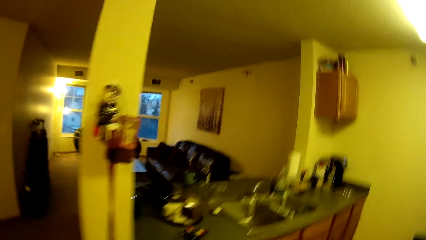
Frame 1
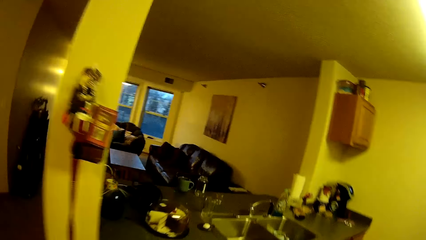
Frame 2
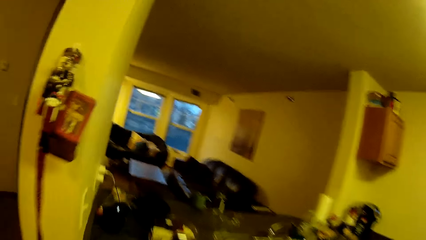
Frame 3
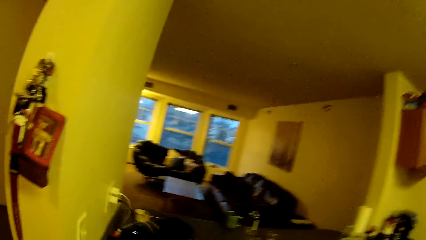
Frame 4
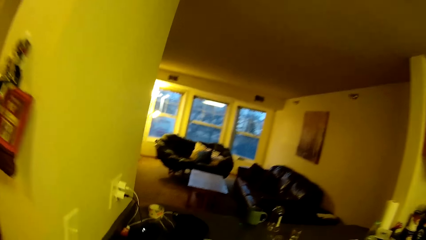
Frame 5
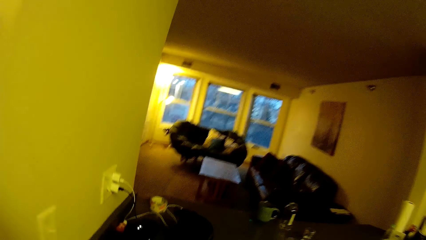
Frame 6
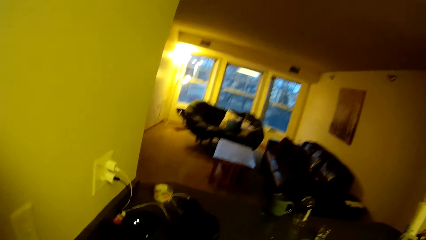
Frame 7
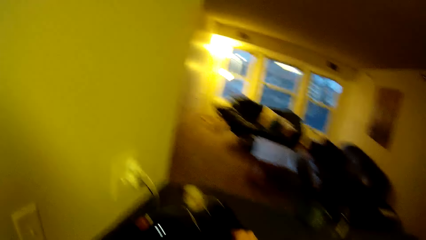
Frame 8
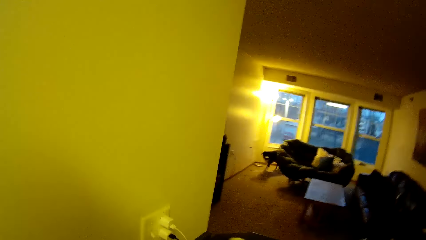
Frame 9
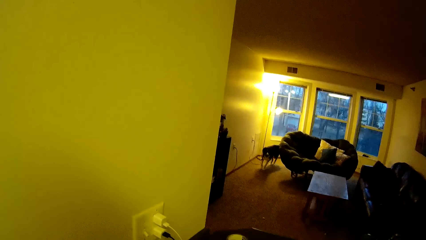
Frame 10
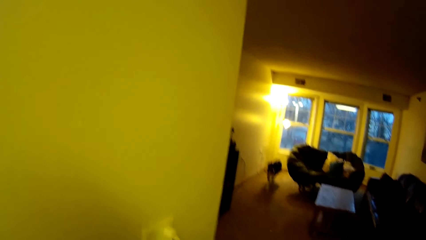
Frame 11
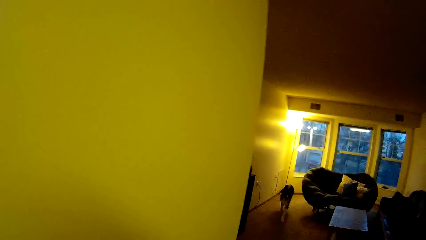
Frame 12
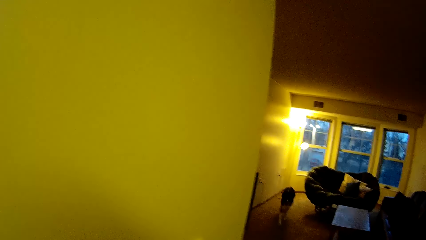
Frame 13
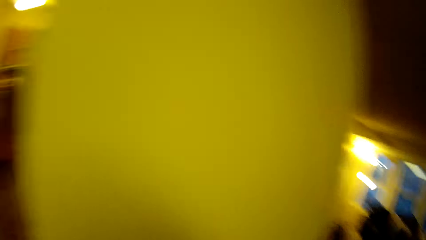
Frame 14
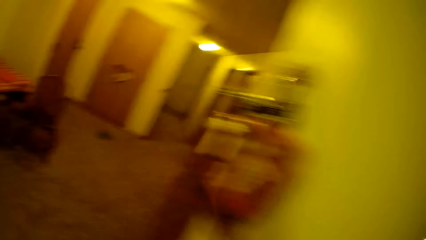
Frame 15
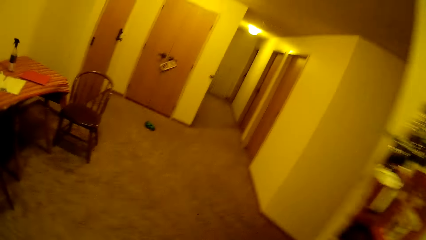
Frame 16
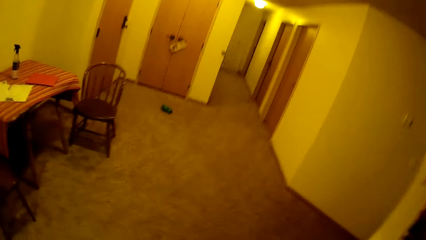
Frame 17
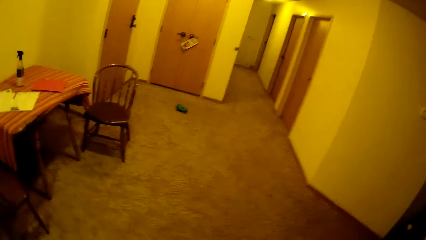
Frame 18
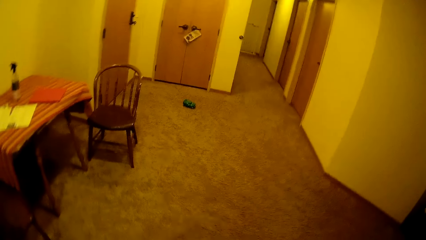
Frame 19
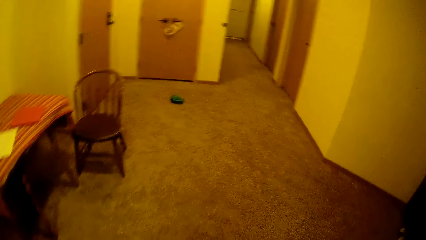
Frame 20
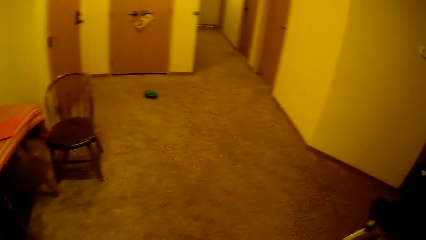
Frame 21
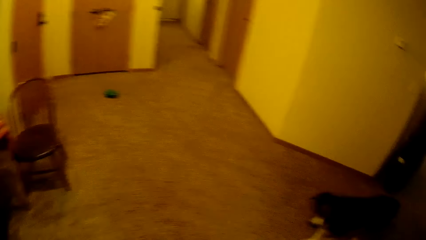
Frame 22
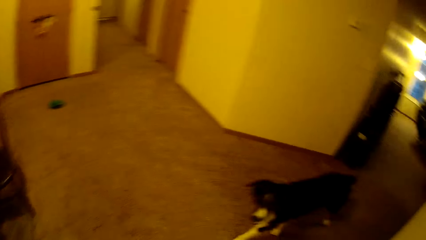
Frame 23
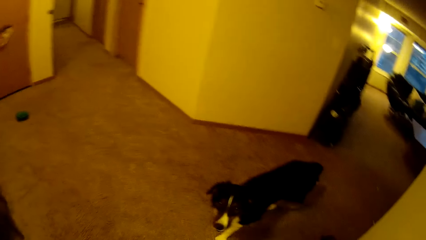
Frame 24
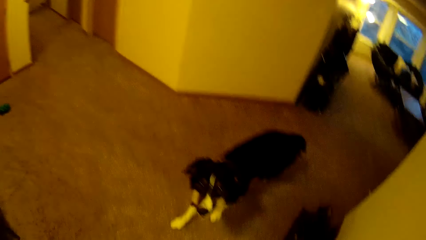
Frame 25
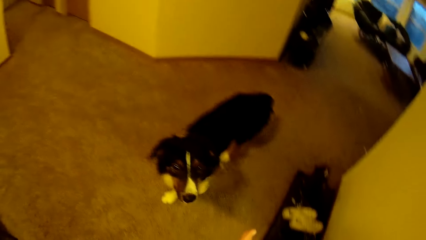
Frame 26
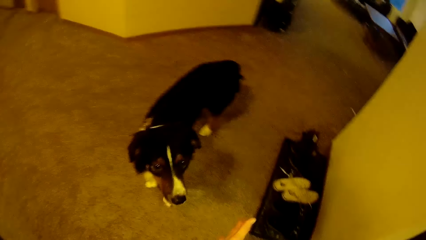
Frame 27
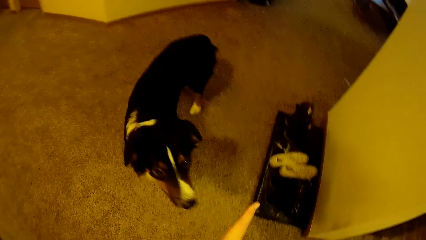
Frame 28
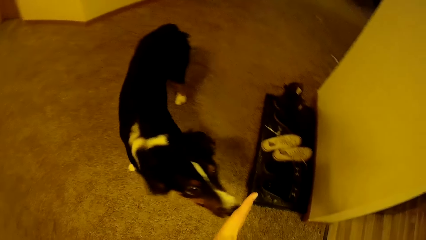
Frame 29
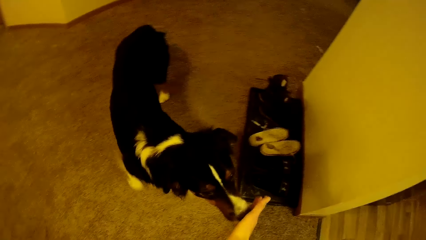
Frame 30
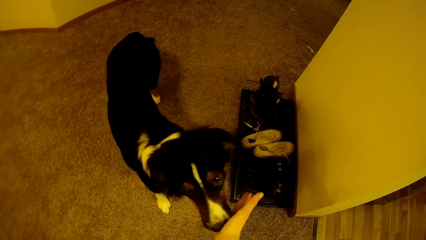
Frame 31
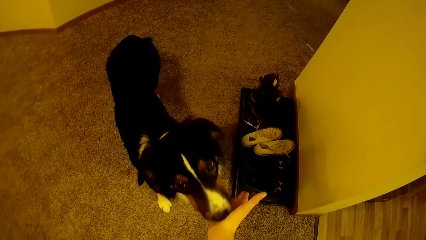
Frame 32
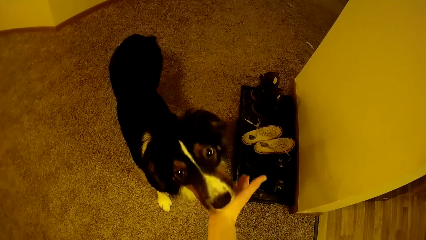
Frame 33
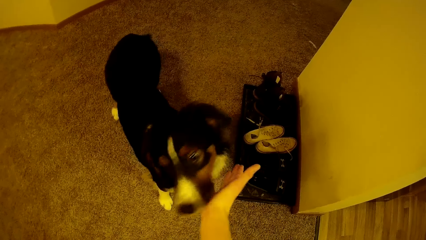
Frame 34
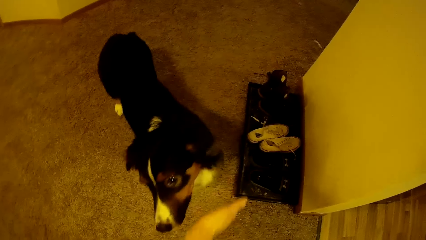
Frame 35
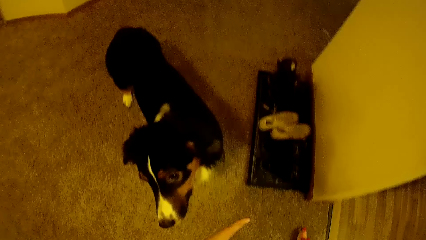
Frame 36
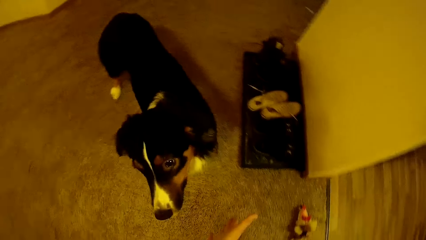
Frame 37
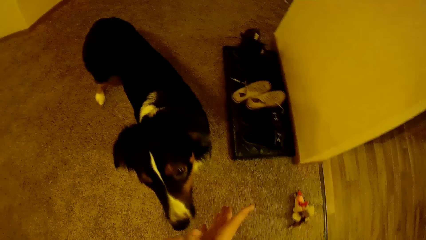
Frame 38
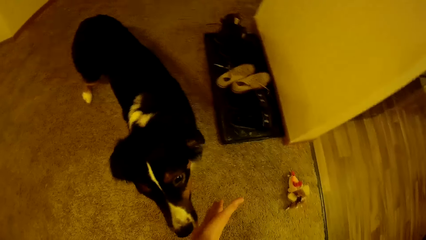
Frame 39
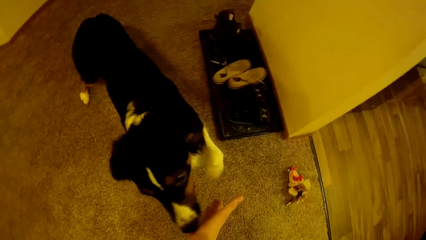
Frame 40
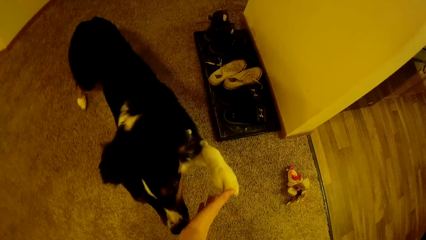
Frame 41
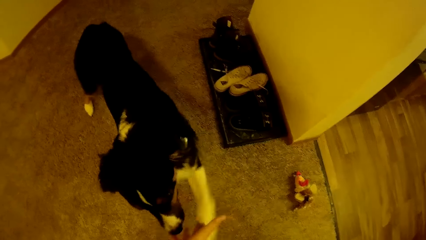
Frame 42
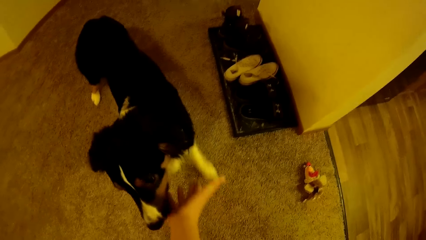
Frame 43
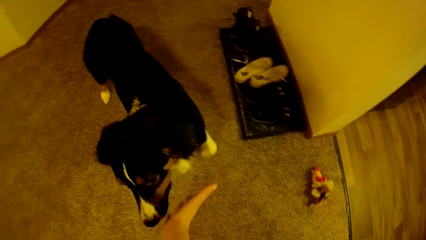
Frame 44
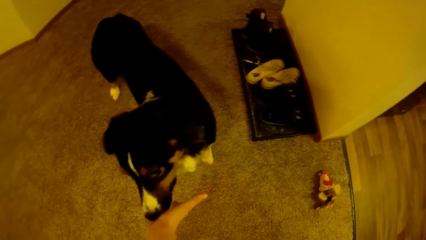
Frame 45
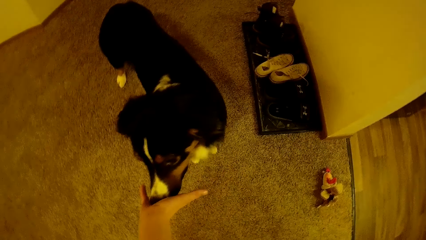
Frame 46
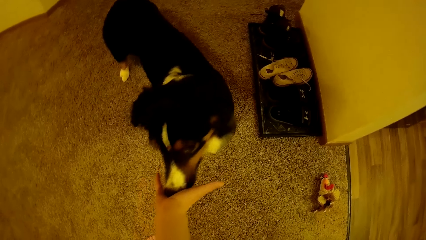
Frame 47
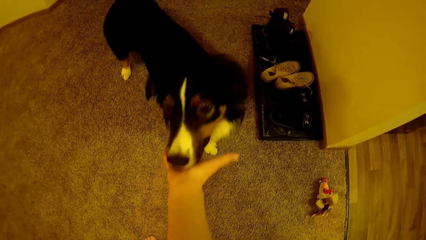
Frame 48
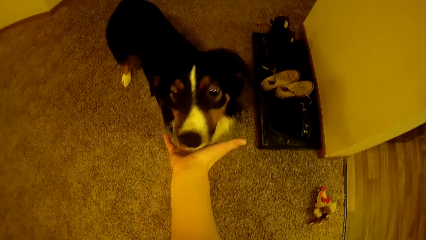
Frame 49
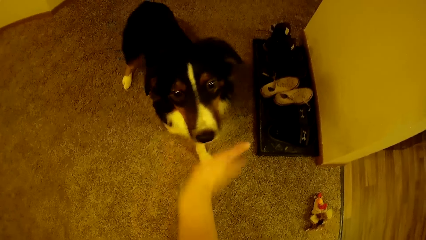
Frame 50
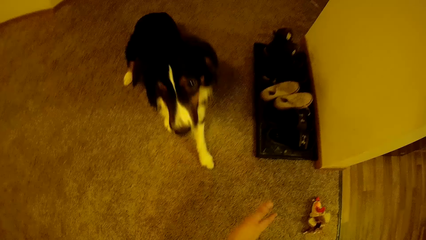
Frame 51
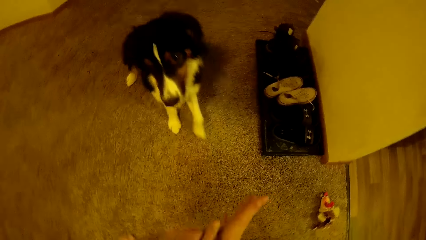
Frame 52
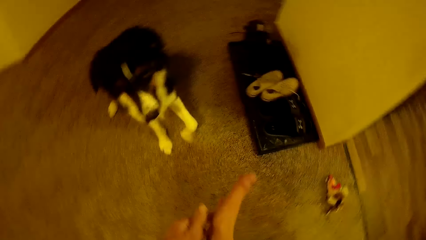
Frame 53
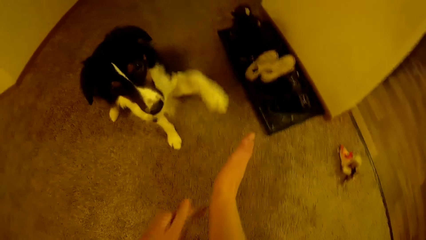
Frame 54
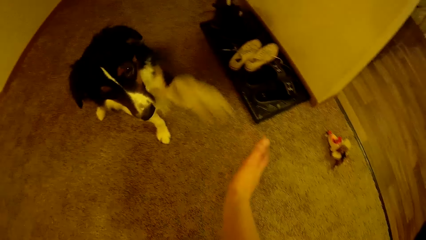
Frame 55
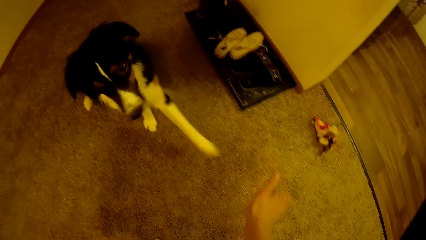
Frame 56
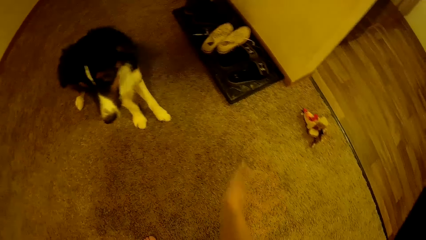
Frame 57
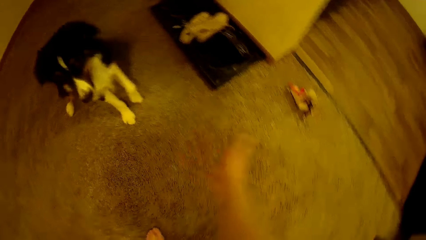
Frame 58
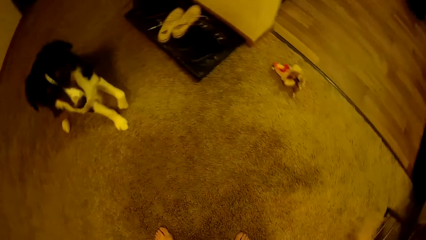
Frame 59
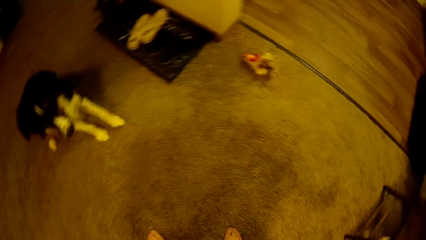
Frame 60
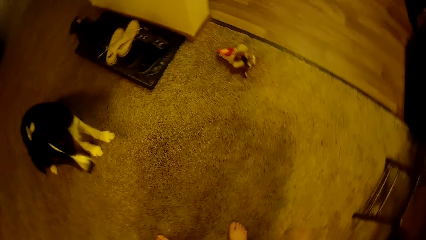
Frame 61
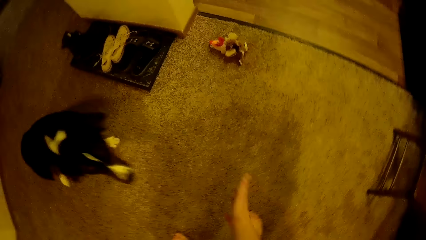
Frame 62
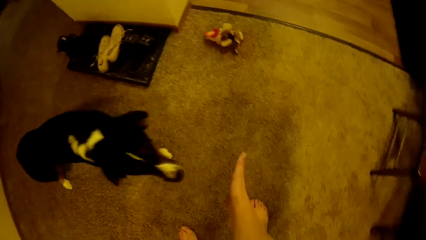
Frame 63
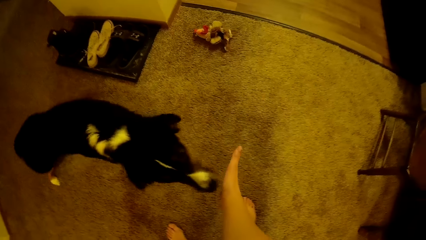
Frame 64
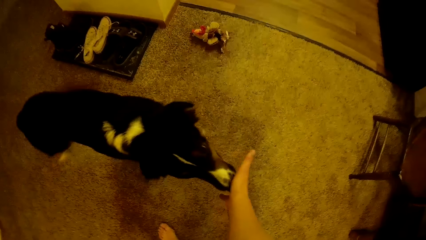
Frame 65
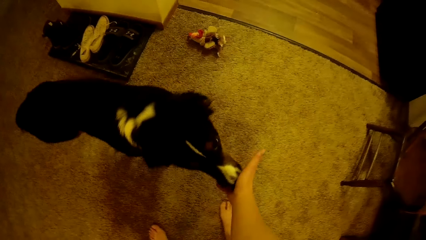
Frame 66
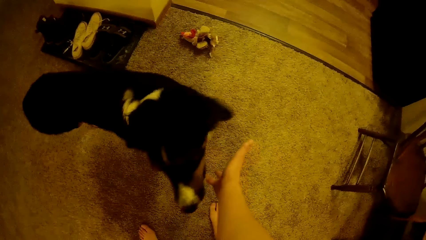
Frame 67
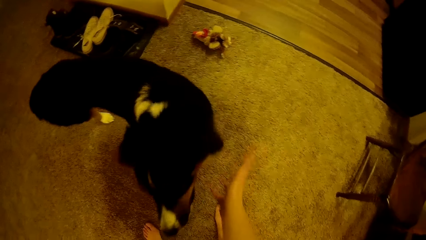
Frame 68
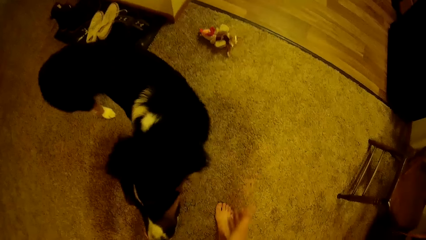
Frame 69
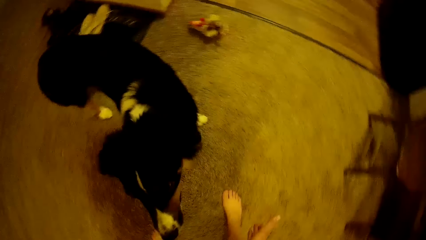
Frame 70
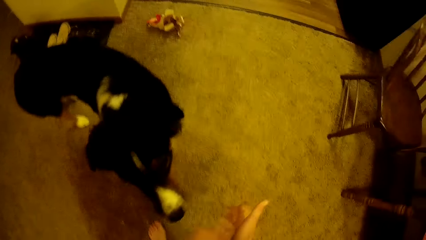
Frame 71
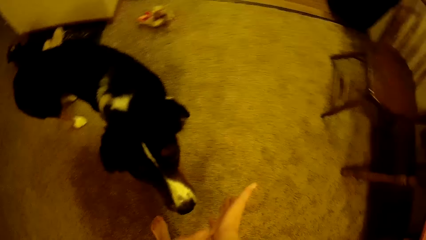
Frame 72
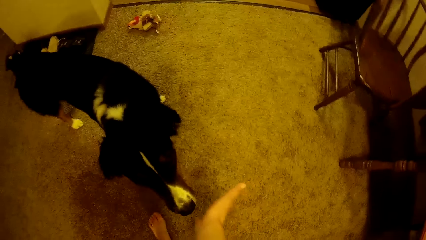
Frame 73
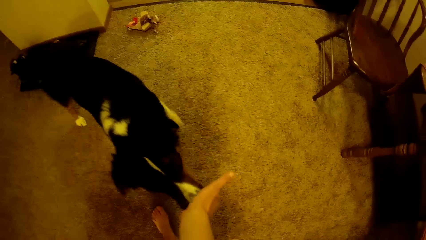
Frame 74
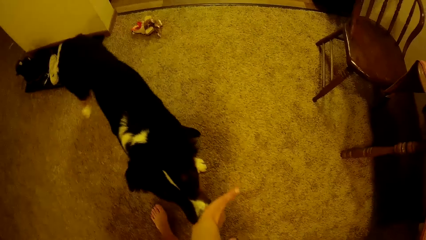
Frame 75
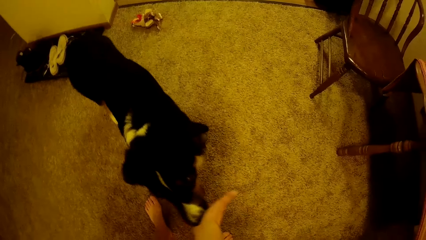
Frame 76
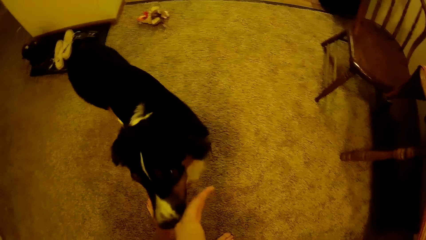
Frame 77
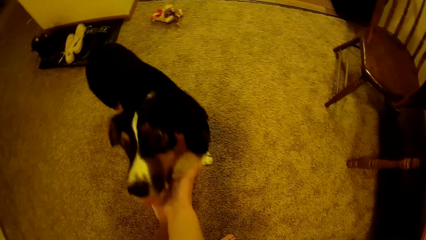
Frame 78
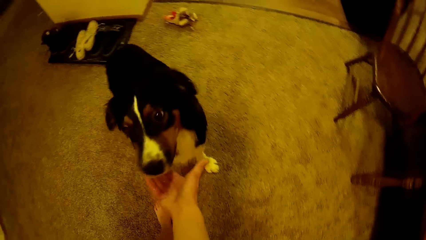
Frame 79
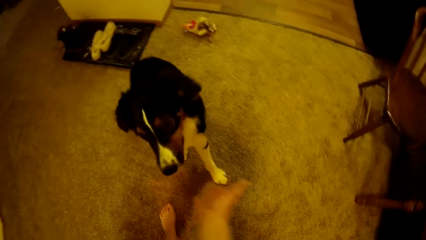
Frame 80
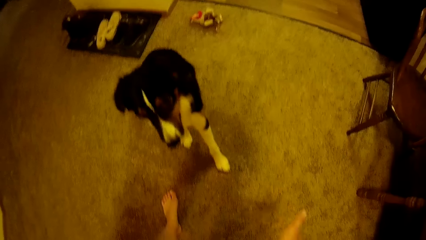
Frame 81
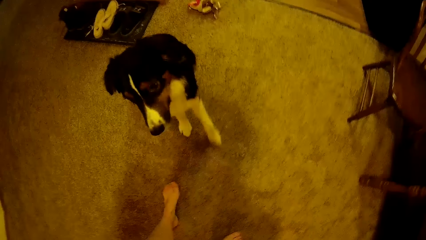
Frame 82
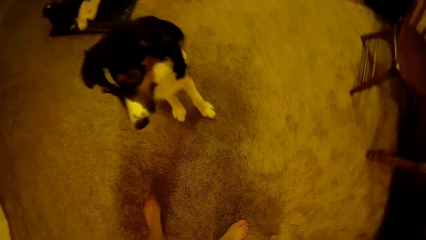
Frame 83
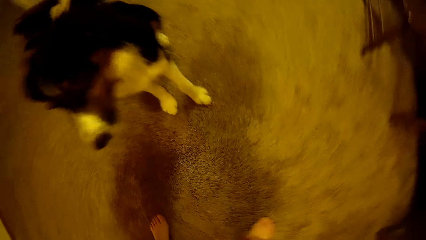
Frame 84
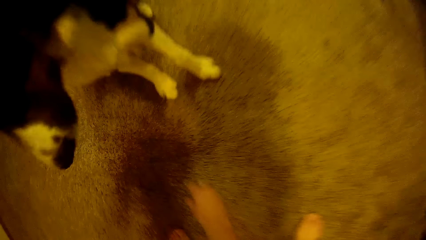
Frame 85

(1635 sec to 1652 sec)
The camera wearer calls onto a dog. They train the dog. They play with the dog.
